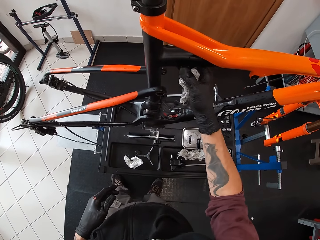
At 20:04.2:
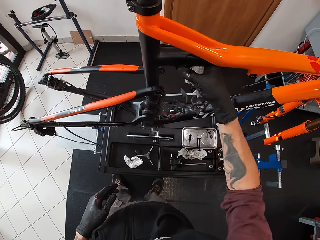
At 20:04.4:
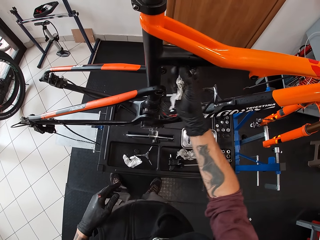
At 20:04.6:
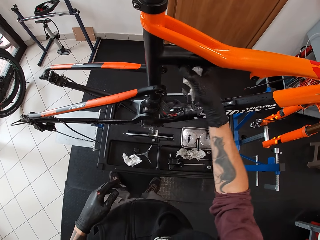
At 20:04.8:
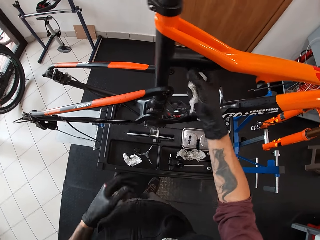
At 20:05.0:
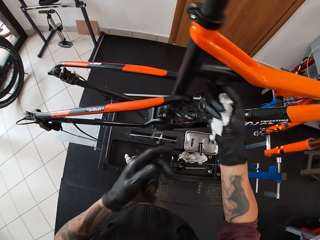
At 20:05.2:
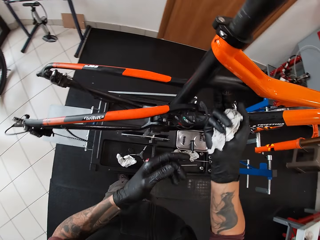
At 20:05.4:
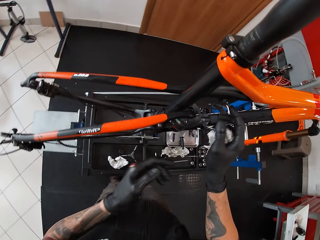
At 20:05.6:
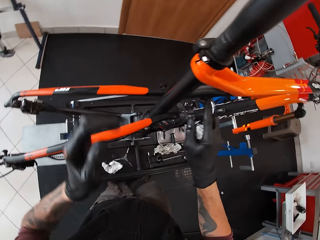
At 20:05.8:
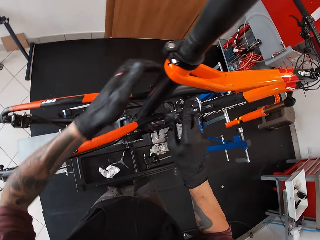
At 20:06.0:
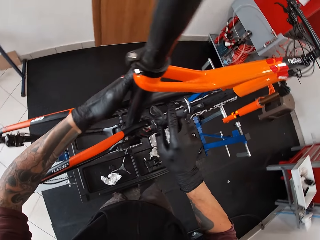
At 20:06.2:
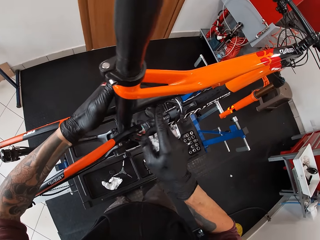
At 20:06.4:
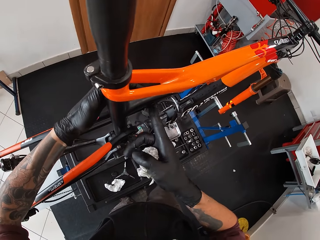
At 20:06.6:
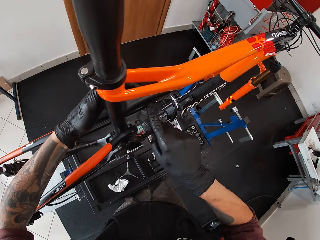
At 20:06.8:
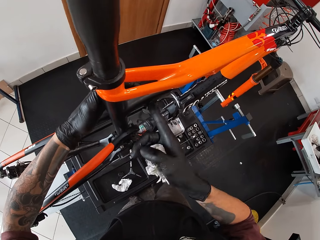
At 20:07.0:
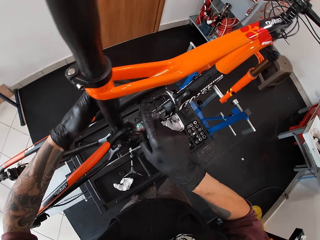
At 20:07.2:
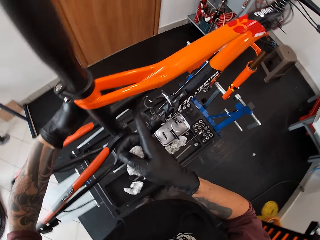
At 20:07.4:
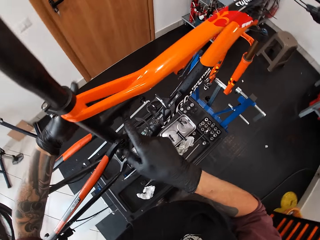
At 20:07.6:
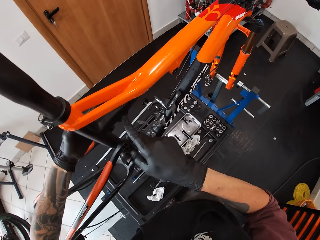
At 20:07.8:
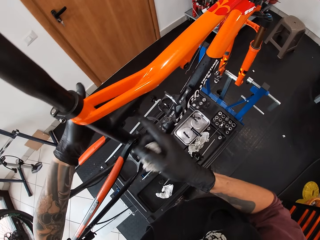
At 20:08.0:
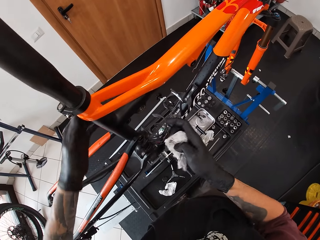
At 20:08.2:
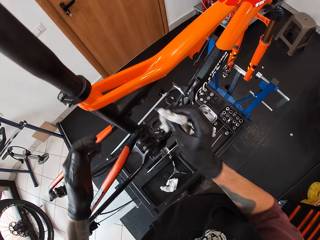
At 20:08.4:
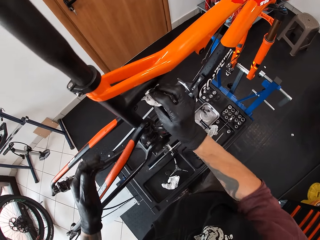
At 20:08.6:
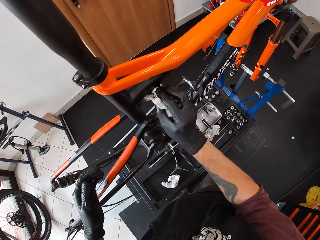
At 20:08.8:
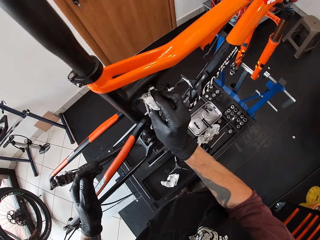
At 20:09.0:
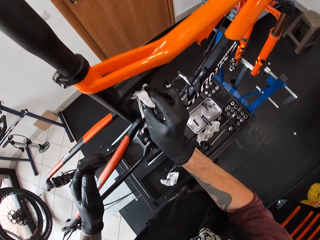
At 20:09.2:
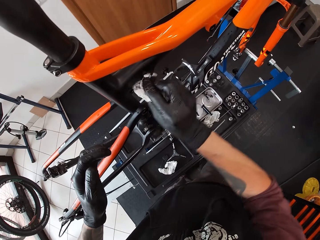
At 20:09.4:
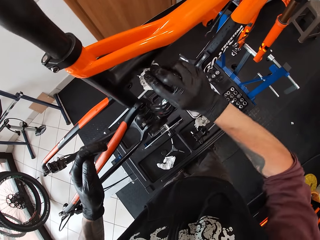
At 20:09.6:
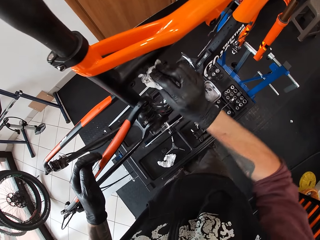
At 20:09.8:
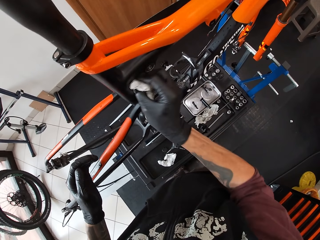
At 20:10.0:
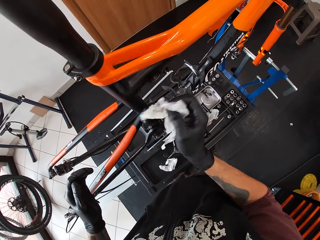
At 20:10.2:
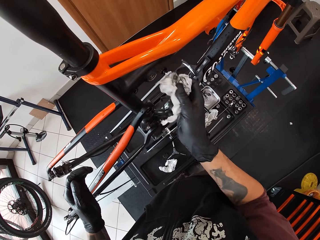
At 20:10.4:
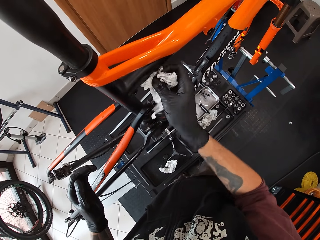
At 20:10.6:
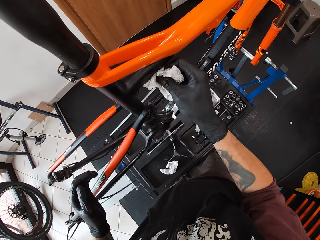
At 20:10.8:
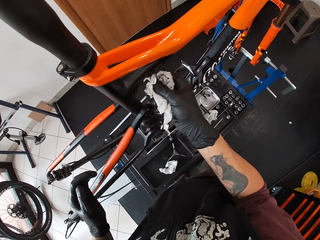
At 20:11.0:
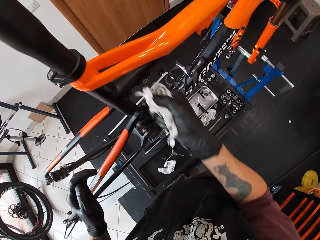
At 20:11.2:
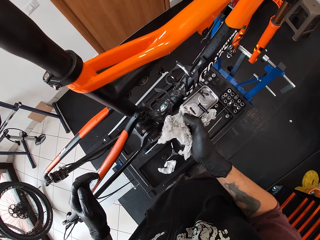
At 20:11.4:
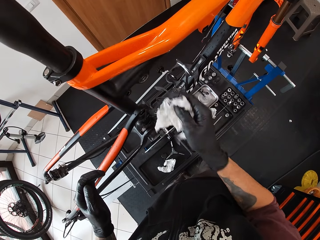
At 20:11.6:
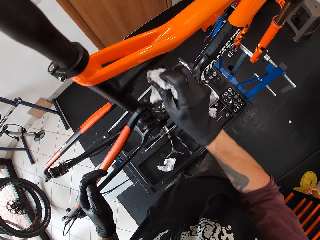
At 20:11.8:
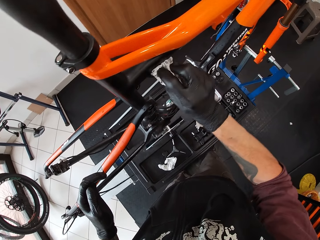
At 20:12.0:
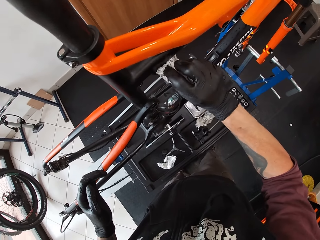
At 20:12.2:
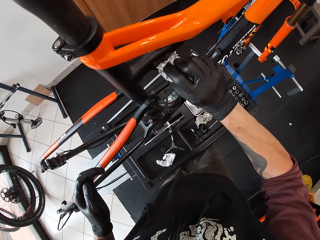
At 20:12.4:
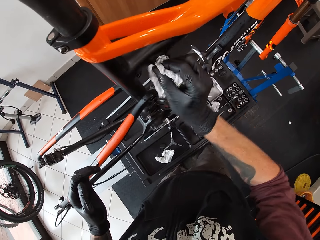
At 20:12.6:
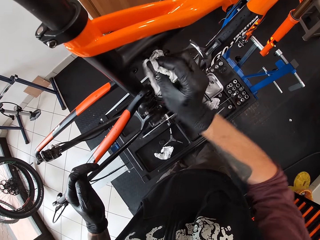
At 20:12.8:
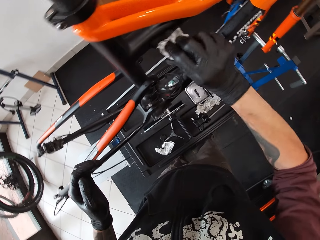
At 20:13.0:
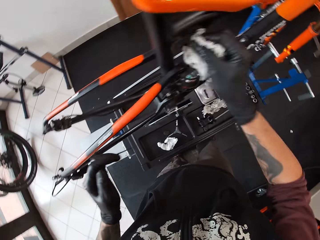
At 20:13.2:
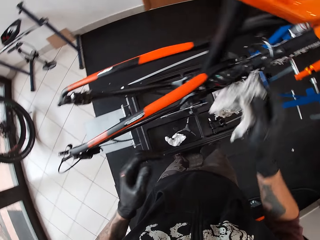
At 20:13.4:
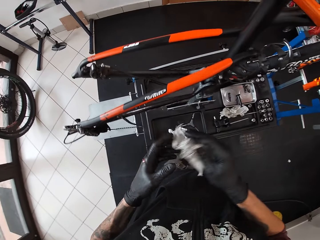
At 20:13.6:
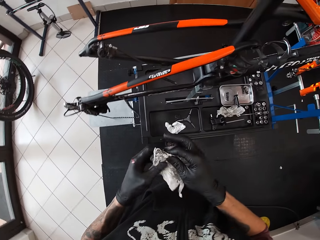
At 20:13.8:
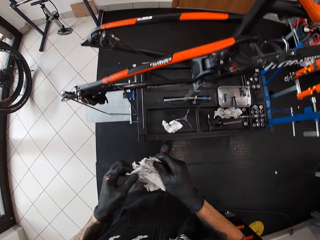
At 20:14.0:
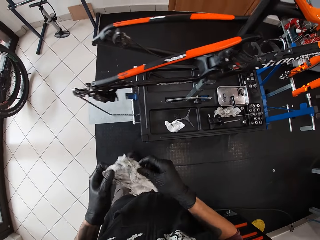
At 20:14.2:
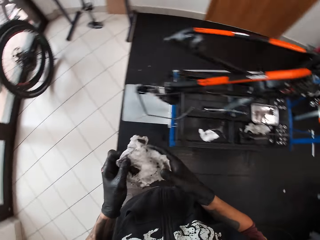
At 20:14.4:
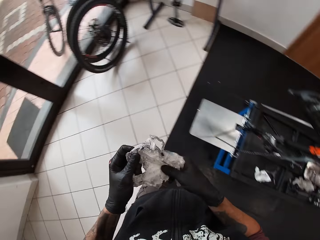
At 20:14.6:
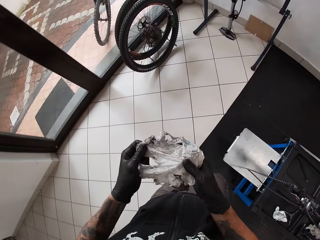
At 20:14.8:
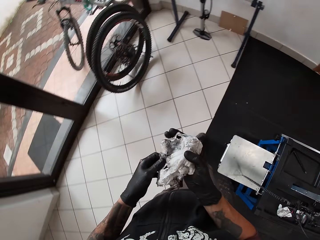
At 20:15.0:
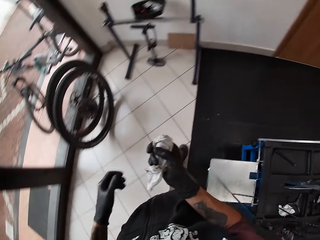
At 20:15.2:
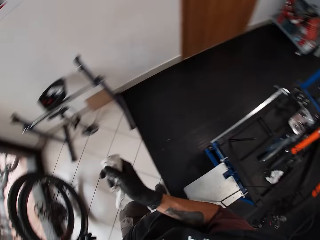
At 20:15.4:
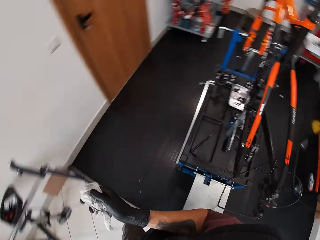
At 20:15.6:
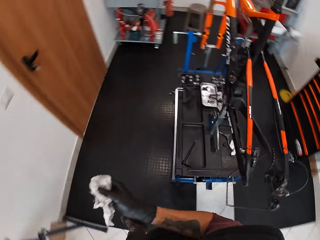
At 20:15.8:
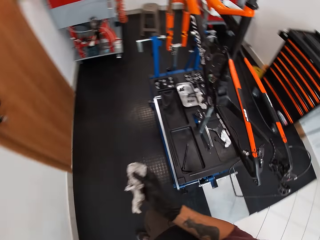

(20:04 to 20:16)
The camera wearer touches the bicycle. He cleans the bolt hole on the bicycle with both gloved fingers. He cleans the bolt hole on the bicycle with the tissue in his gloved right hand. He holds the tissue with both gloved hands. He walks around.

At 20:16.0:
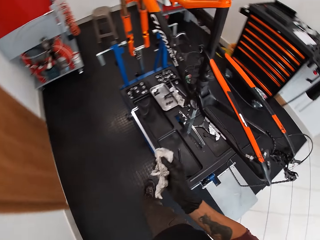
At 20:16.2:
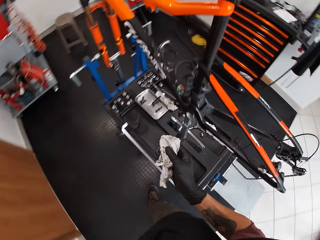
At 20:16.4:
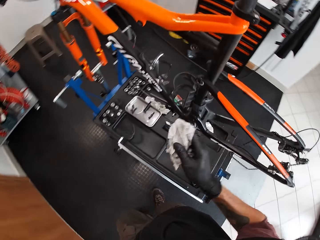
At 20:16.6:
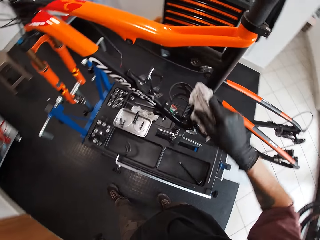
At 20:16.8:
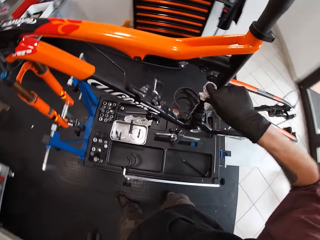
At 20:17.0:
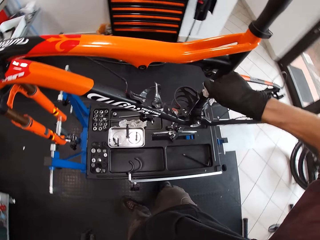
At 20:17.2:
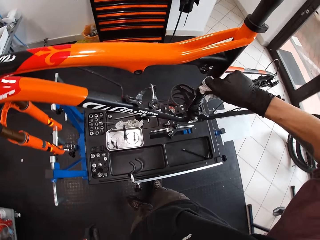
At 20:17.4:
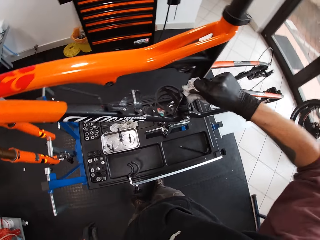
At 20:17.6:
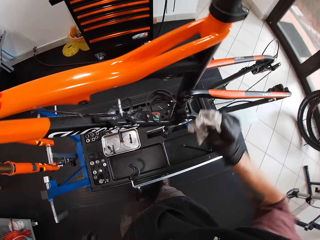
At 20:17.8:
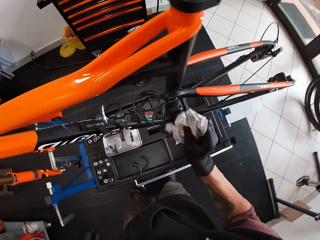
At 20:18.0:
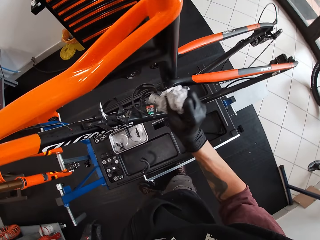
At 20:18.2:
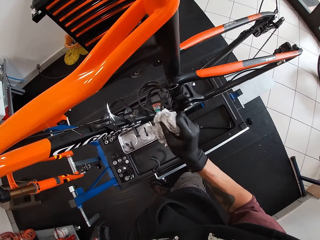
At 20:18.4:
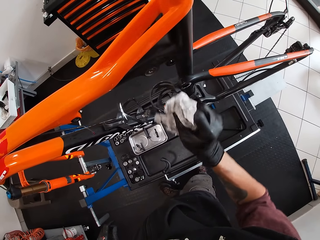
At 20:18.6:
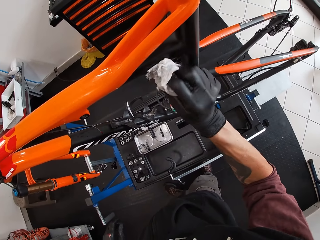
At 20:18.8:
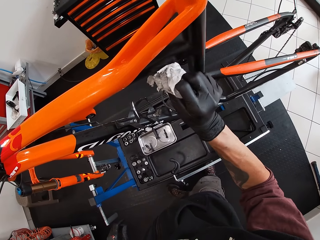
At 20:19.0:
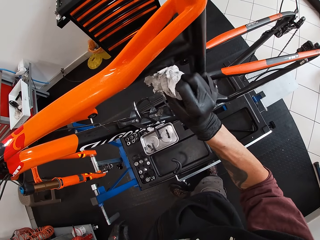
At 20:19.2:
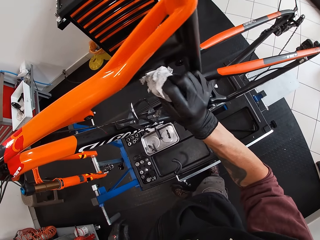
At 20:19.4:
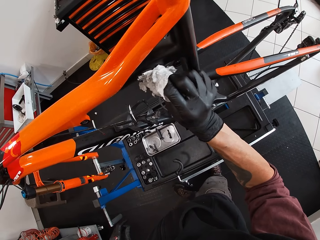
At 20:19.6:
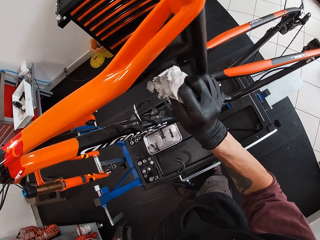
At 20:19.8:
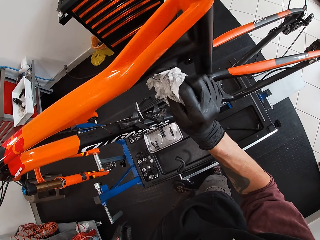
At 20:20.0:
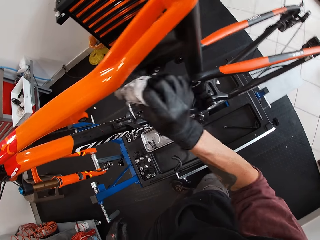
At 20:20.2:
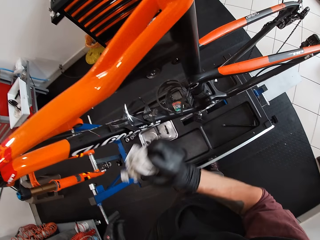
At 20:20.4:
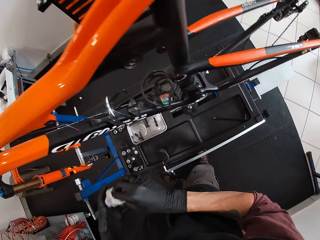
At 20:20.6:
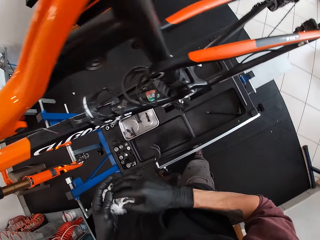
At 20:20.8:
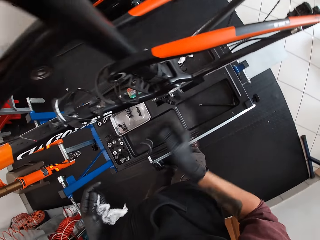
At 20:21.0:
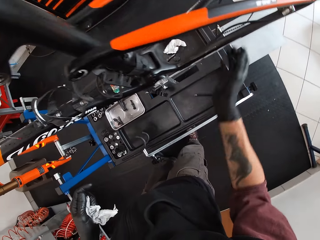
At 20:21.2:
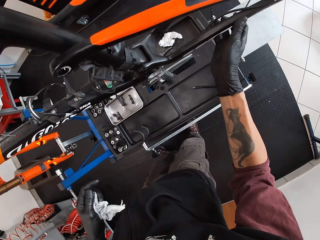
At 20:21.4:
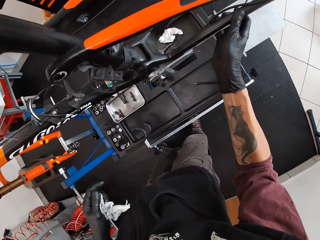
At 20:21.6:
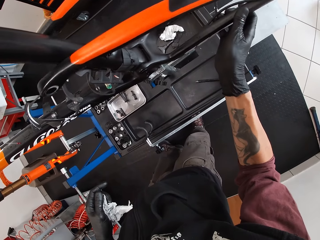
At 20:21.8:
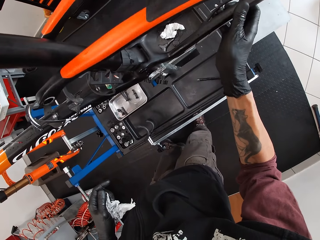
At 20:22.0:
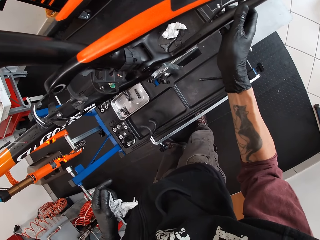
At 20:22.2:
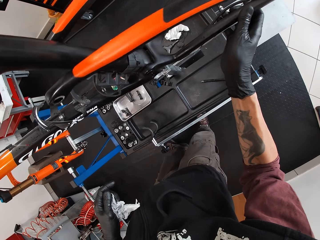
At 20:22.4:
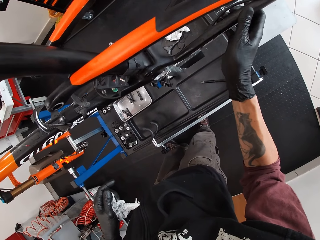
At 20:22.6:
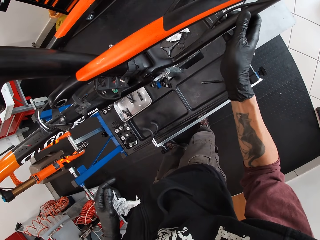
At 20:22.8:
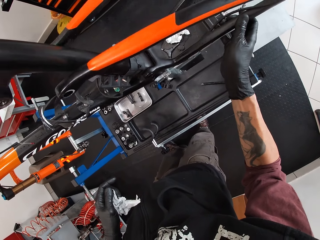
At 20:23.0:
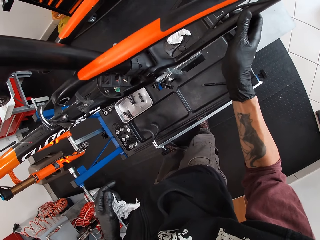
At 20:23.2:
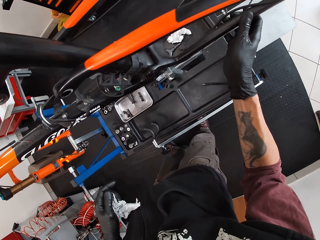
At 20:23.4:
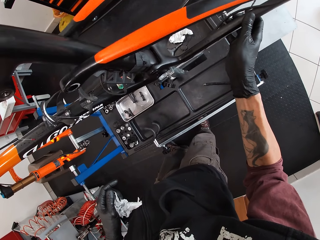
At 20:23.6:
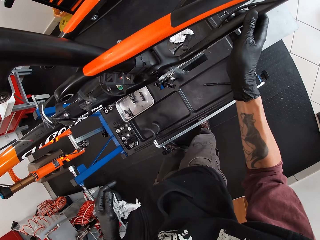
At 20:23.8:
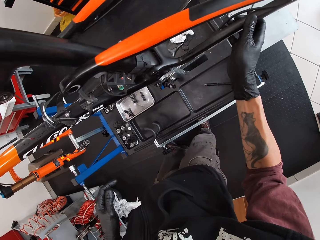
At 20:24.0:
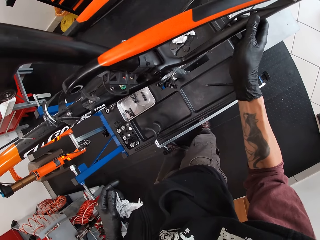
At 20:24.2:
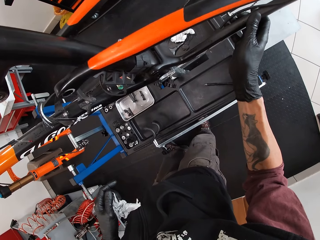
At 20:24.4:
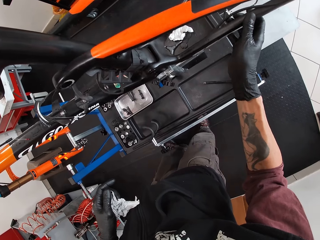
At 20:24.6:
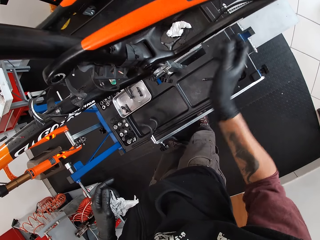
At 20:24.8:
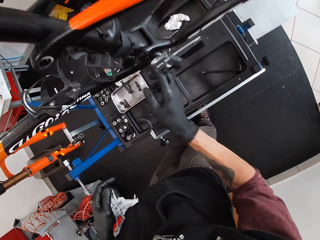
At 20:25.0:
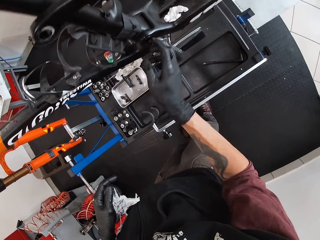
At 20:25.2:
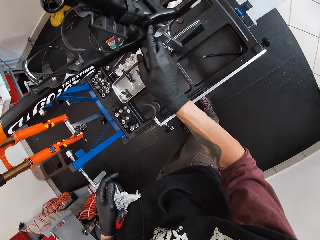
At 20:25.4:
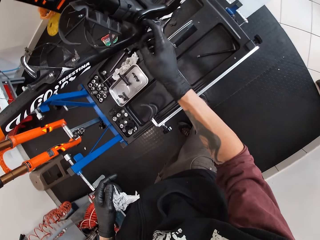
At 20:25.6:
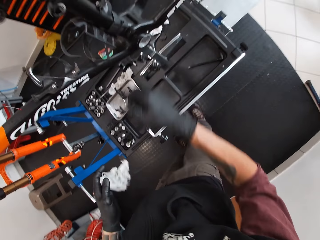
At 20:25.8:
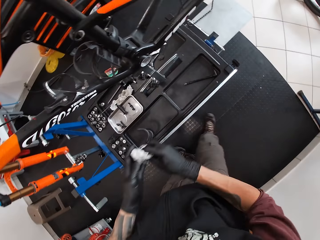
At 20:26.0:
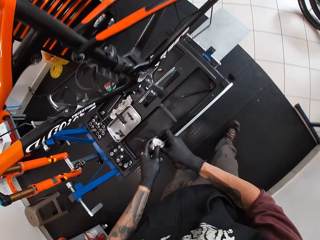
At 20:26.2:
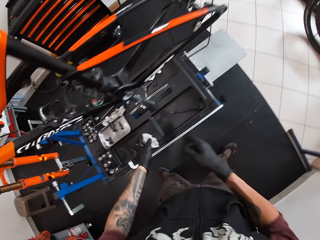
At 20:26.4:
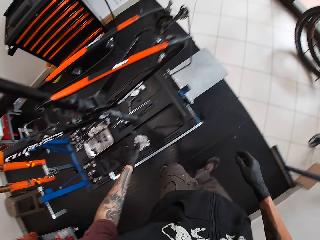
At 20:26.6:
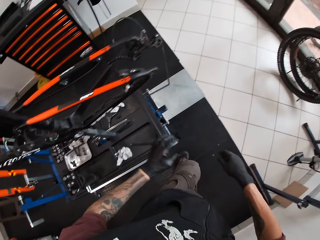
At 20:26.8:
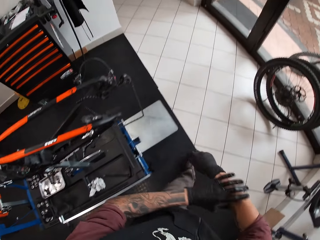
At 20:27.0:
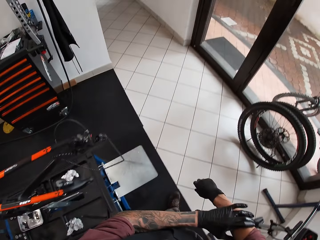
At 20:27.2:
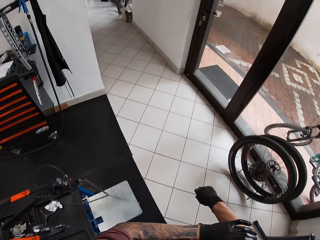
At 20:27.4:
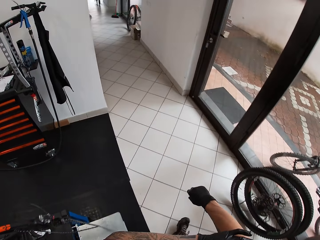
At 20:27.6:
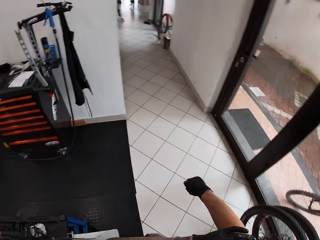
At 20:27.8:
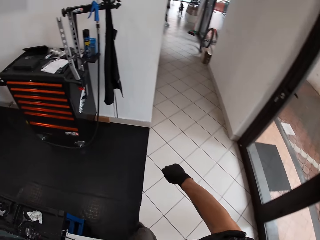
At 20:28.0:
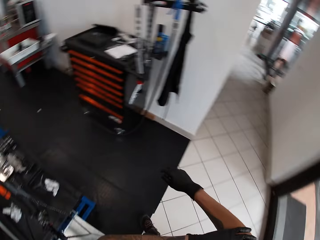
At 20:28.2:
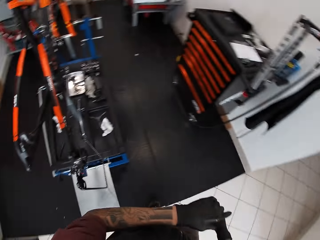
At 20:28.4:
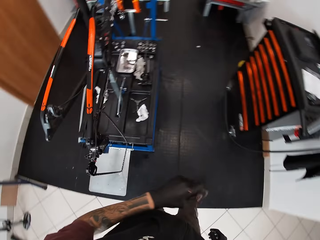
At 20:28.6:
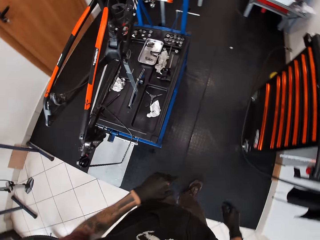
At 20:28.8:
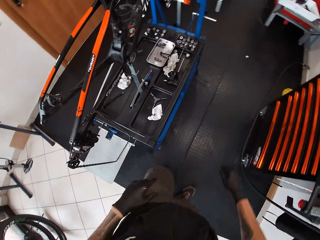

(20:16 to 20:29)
The camera wearer cleans the bicycle's seat tube with the tissue in his gloved right hand. He cleans the bolt hole on the bicycle with the tissue in his gloved right hand. He shakes the bicycle's seat stay with his gloved right hand. He adjusts the bicycle. He cleans the bolt hole on the bicycle with his gloved right hand. He holds the tissue with both gloved hands. He drops the tissue on the work bench with his gloved left hand. He pushes up his right hand sleeve with his gloved left hand. He walks around.
